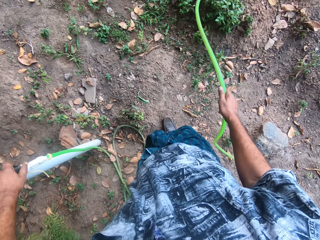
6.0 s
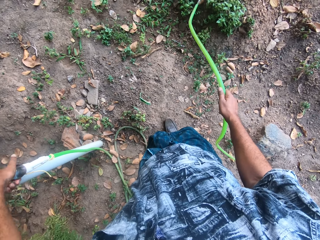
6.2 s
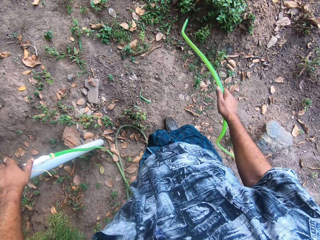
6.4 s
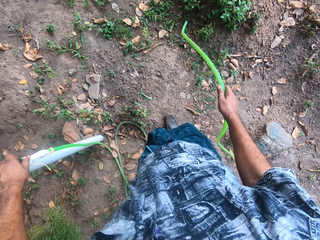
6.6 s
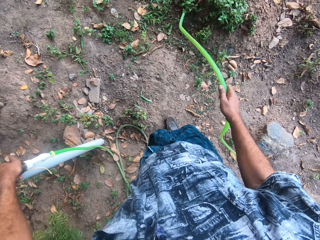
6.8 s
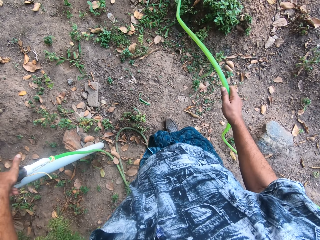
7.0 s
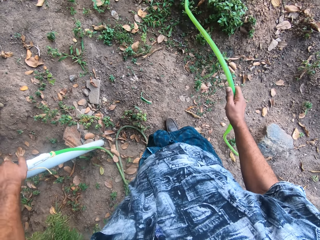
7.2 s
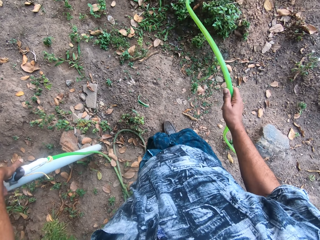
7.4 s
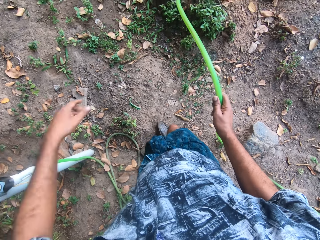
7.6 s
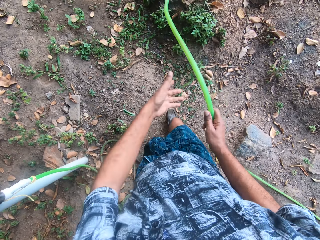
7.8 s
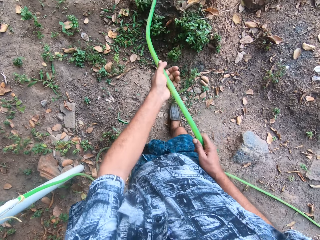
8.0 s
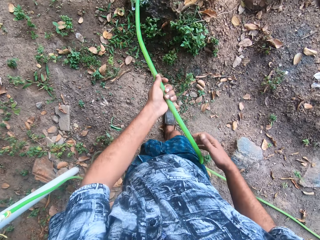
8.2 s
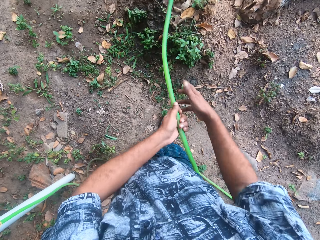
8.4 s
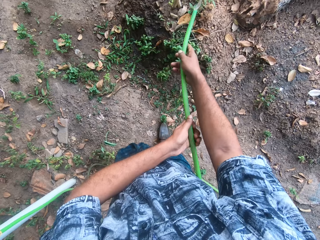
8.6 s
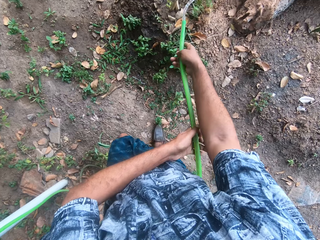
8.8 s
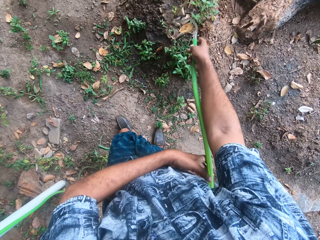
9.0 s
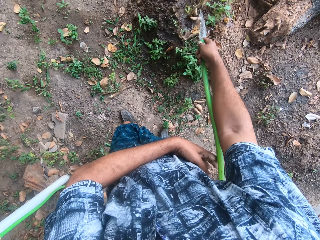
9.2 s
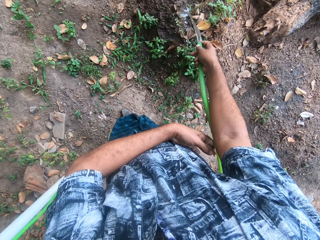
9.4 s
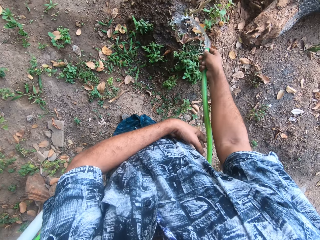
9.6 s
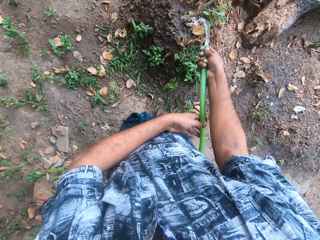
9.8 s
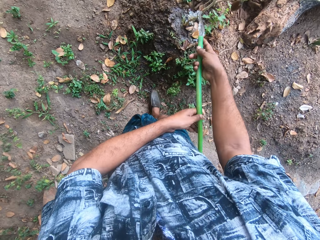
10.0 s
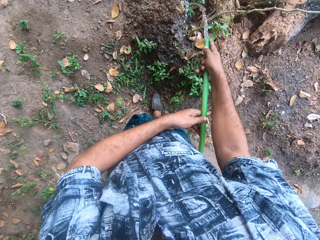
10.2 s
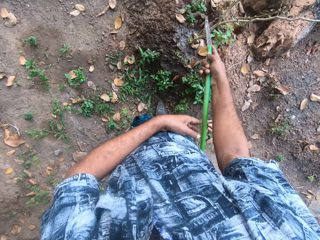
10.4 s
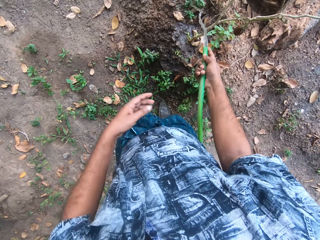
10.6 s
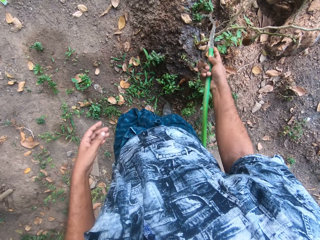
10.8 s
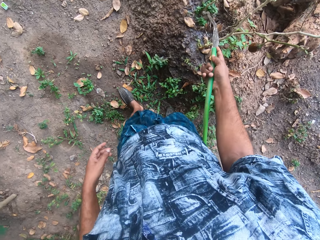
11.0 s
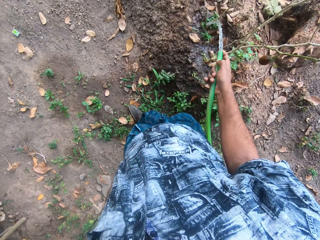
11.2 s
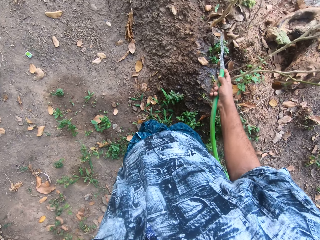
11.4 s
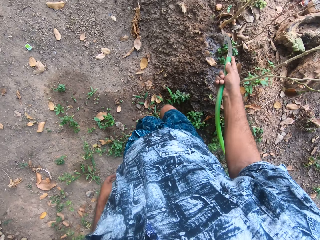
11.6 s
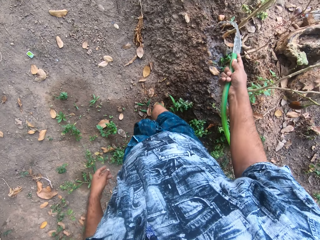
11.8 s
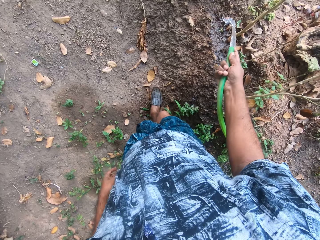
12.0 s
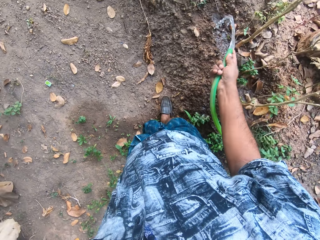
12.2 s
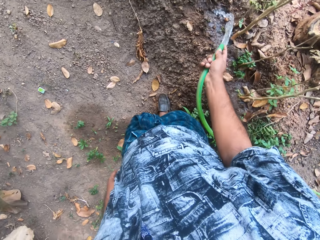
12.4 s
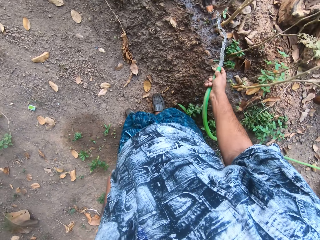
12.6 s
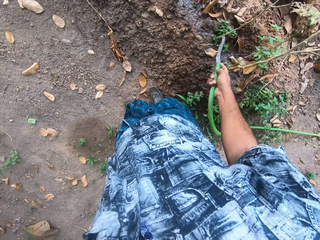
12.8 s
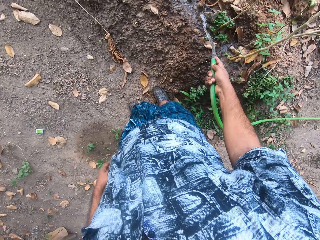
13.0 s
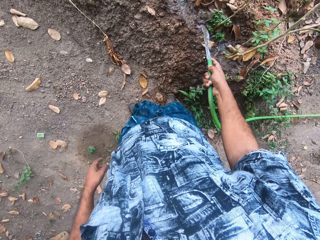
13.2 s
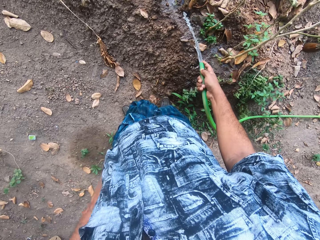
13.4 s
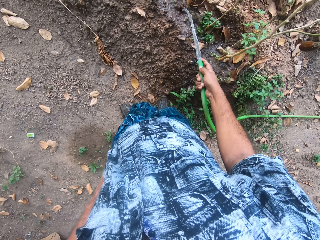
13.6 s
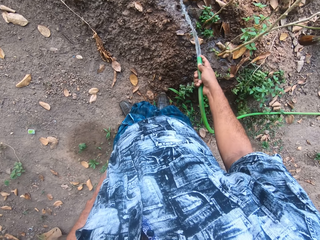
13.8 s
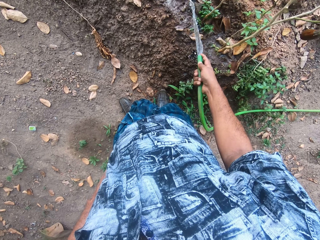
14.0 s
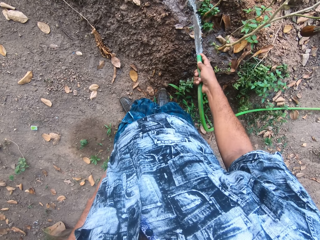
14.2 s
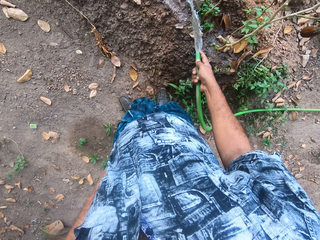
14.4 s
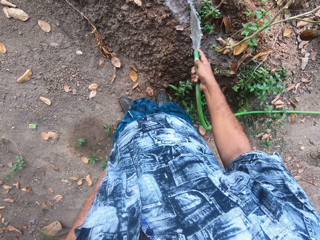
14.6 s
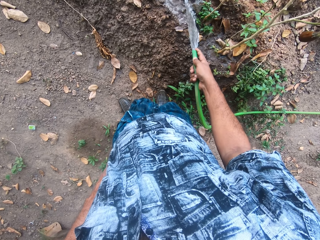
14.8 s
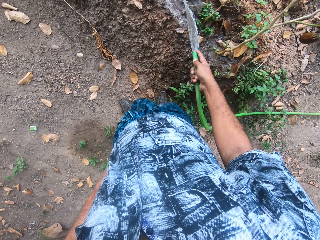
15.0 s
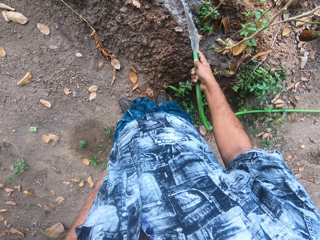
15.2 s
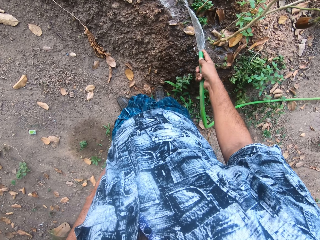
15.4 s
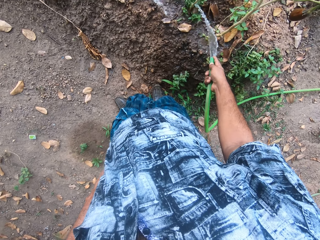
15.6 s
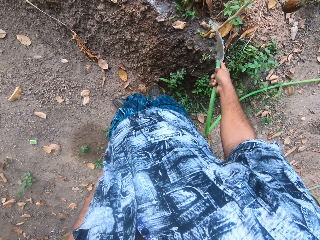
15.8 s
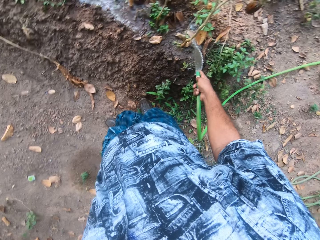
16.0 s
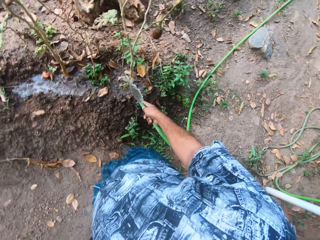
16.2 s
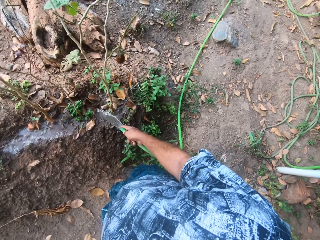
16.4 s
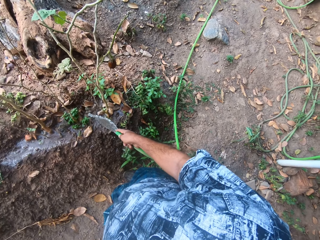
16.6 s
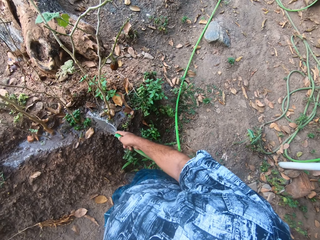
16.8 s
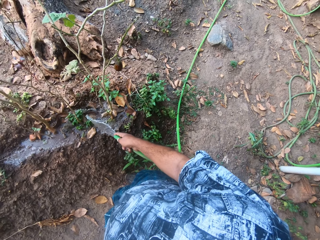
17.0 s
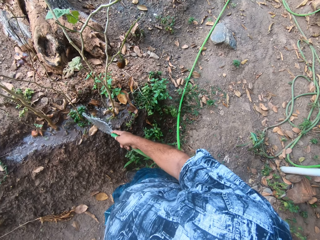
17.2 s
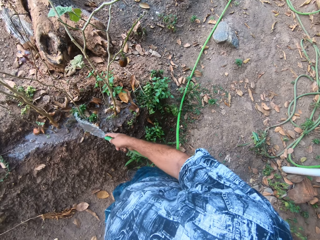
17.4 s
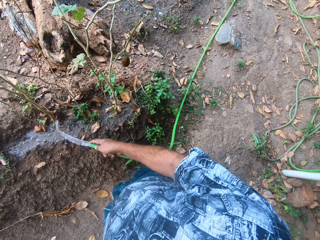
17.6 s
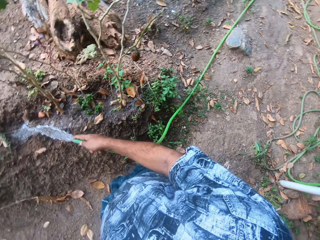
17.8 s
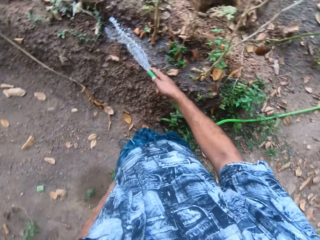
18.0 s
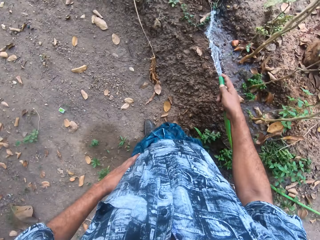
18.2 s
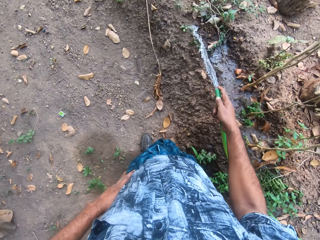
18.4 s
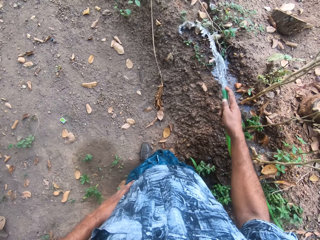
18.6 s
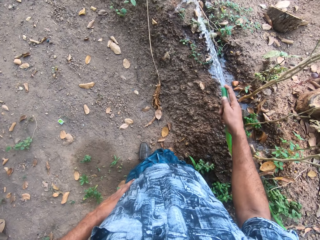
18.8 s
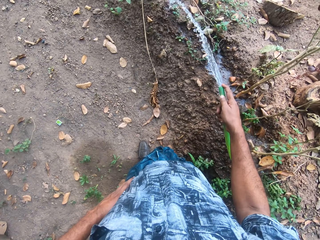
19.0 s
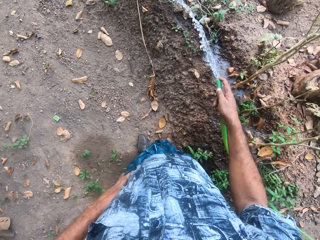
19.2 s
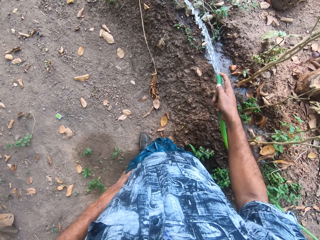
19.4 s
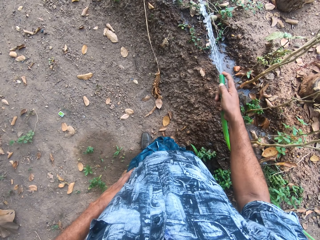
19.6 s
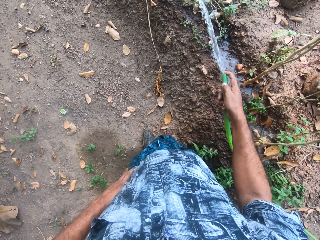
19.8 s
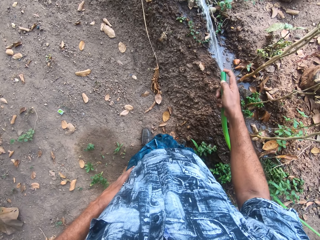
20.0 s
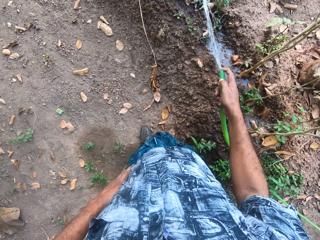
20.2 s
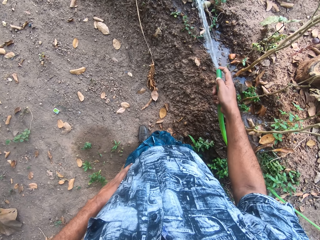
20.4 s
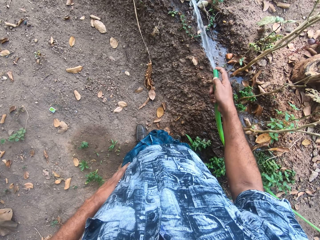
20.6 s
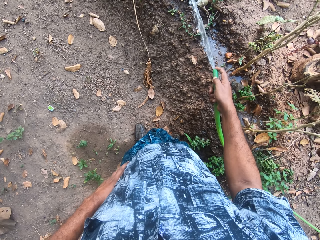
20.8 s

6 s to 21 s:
The camera wearer waters the shrubs with the hose in his right hand. He holds the hose with both hands. He walks around the garden. He looks around.

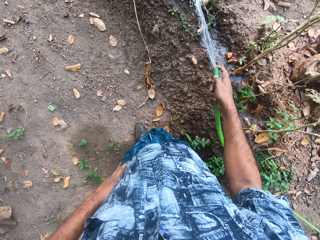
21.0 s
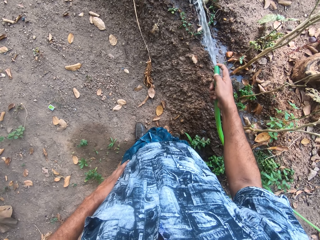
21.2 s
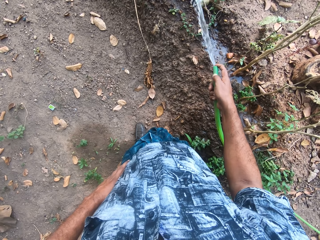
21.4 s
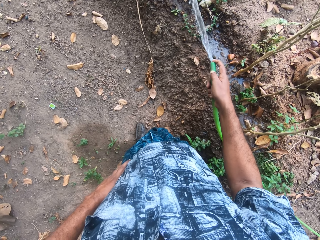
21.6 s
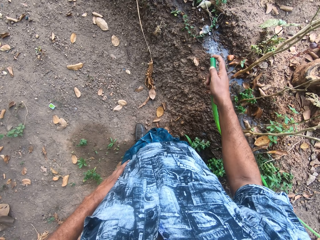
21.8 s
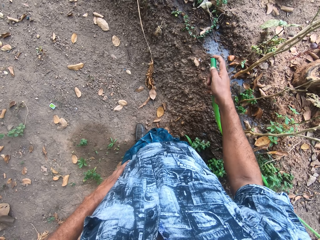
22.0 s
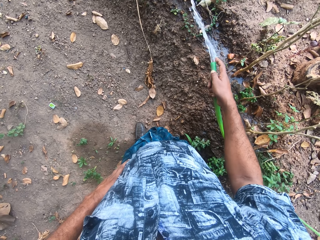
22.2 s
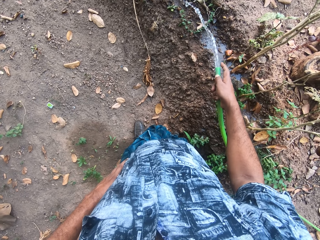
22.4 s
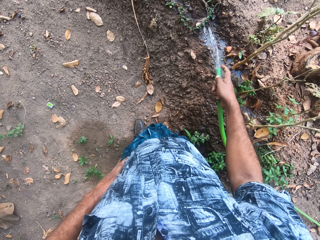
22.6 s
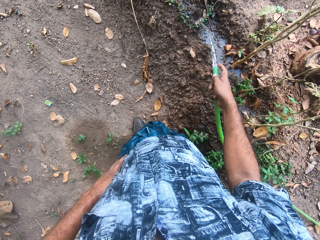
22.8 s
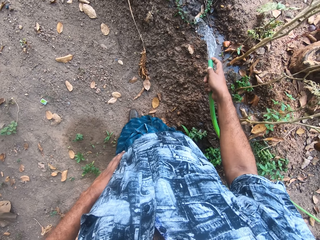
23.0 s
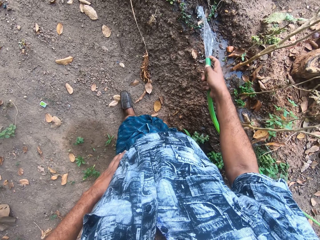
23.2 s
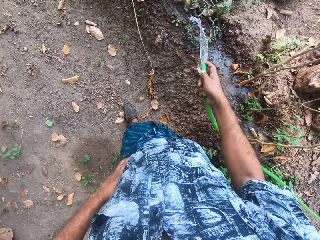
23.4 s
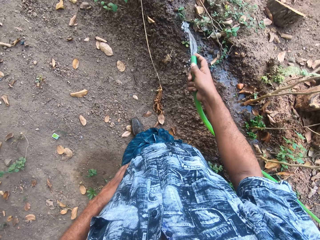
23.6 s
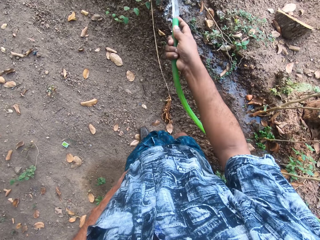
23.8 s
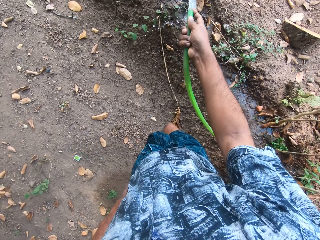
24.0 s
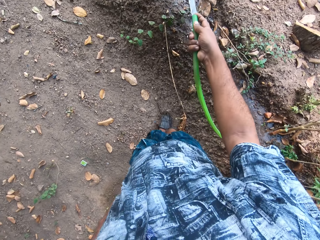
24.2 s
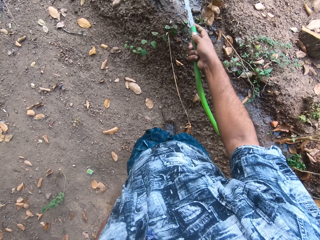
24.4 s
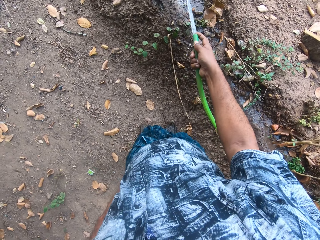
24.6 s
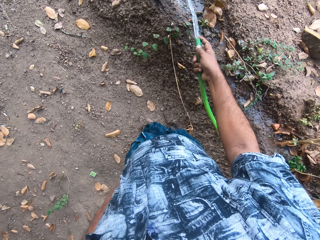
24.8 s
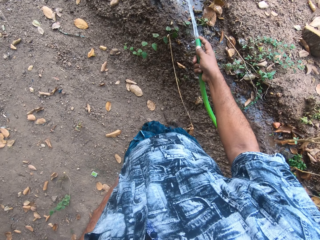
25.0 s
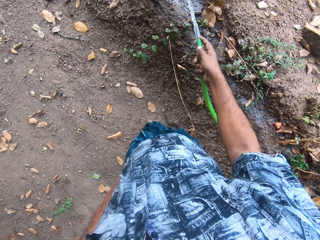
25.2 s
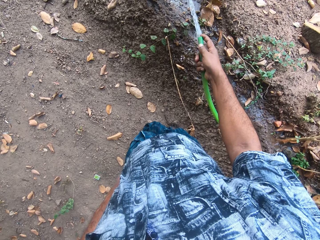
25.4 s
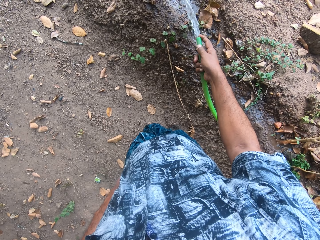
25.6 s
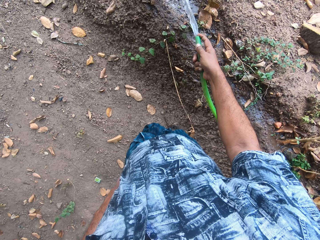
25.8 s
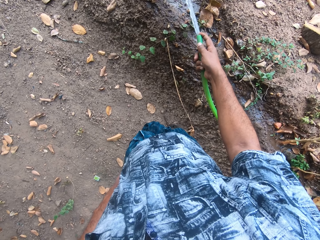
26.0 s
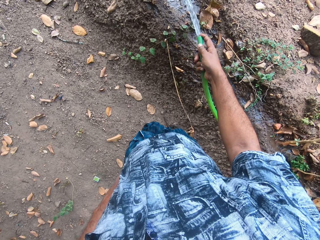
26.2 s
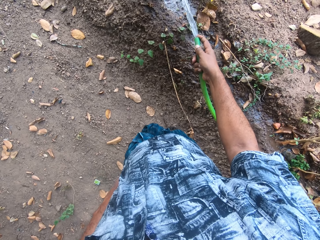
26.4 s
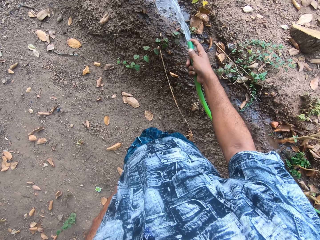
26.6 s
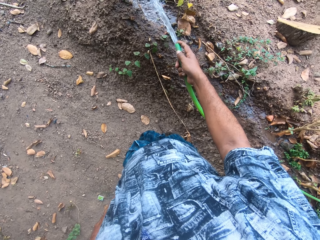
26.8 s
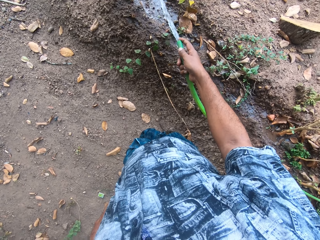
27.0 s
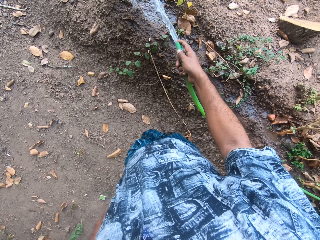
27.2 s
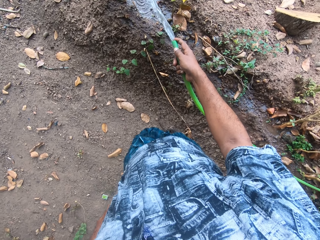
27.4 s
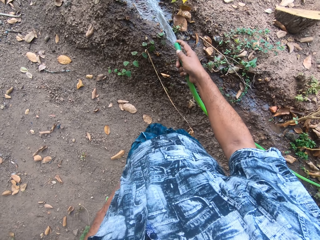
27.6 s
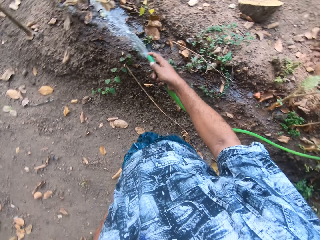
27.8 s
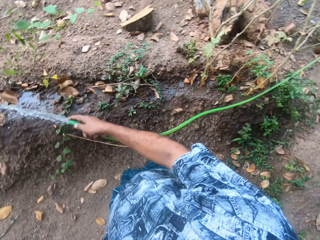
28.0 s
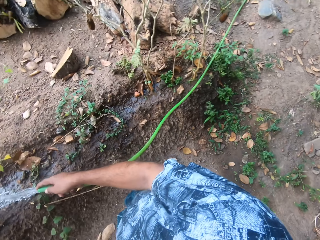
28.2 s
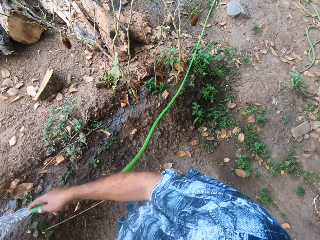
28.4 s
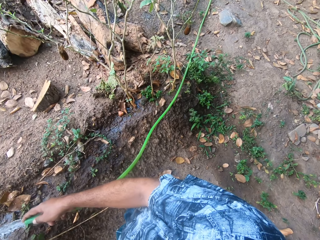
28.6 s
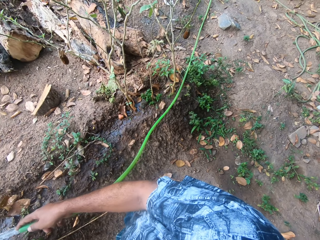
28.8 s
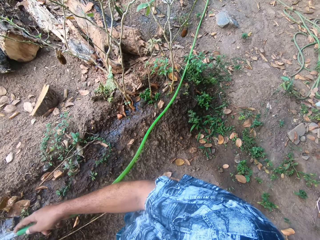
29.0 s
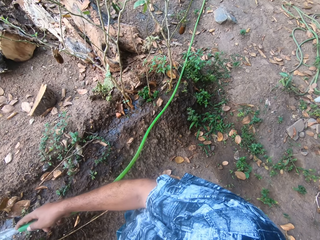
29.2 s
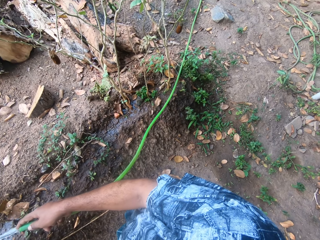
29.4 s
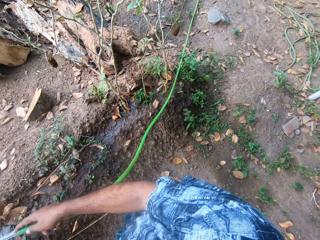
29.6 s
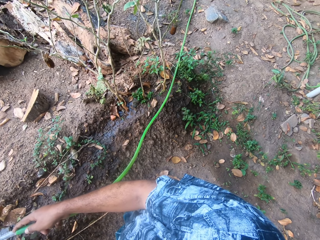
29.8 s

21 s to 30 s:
The camera wearer walks around the garden. They interact with a man. They look around.
